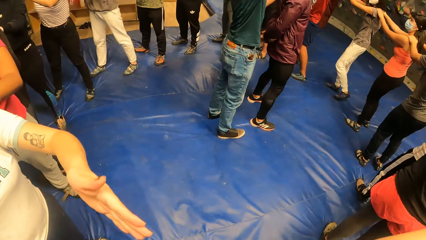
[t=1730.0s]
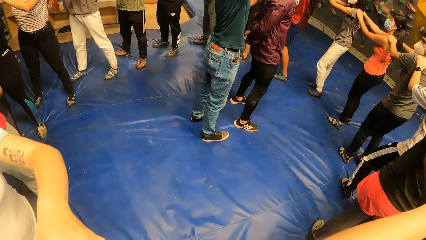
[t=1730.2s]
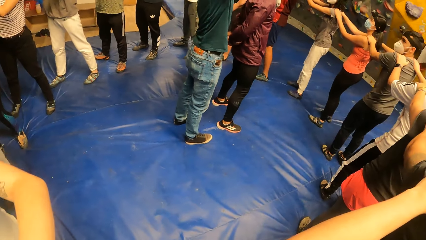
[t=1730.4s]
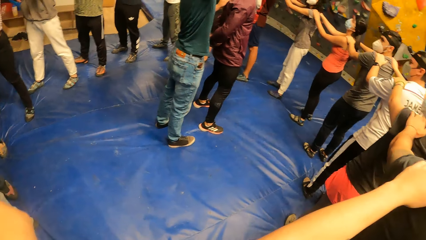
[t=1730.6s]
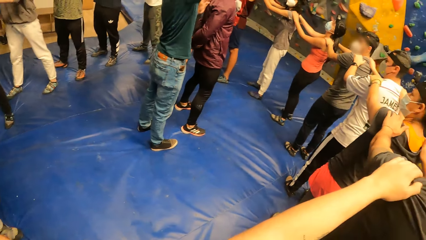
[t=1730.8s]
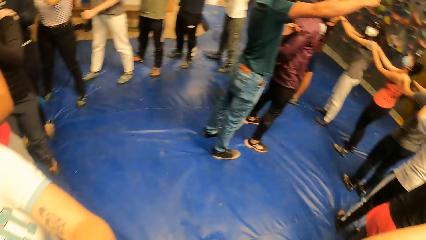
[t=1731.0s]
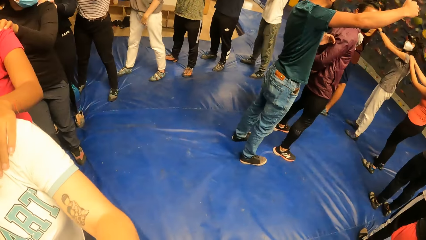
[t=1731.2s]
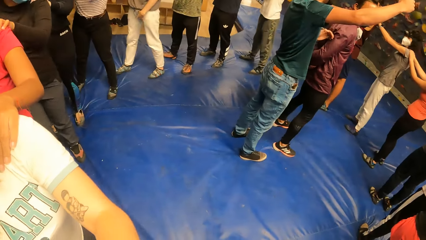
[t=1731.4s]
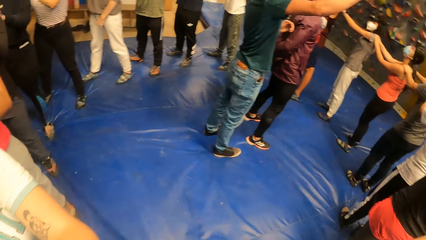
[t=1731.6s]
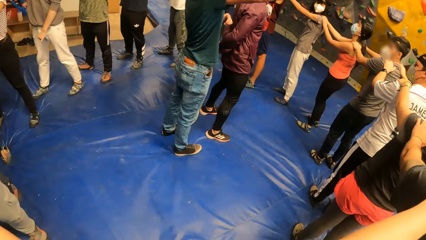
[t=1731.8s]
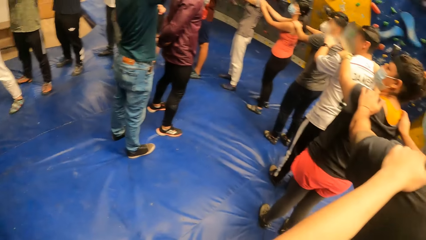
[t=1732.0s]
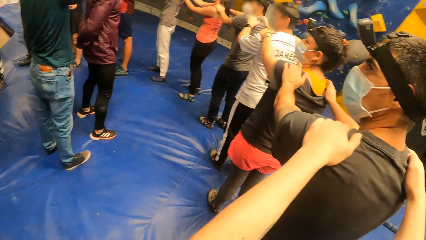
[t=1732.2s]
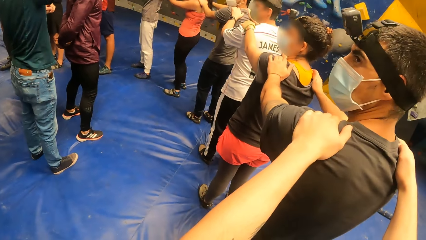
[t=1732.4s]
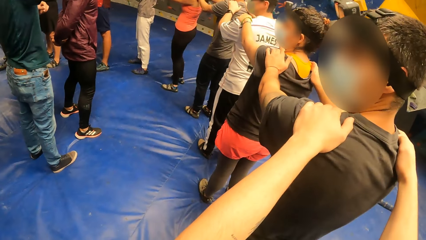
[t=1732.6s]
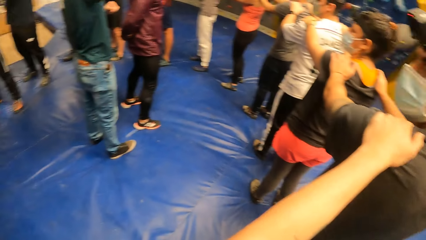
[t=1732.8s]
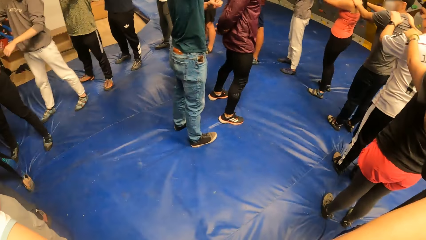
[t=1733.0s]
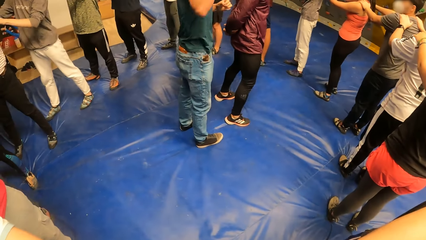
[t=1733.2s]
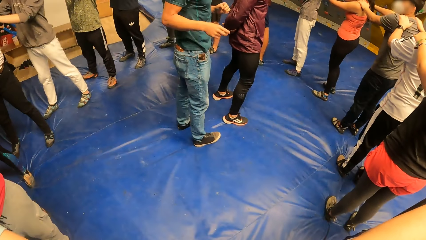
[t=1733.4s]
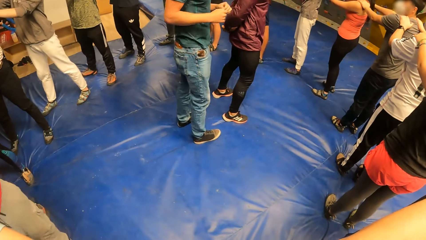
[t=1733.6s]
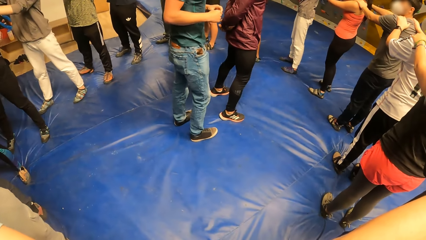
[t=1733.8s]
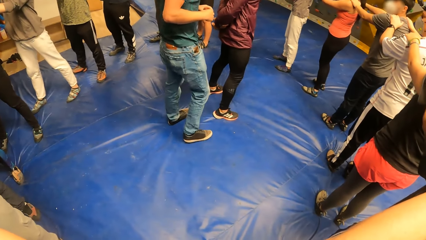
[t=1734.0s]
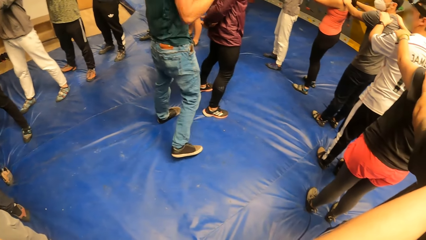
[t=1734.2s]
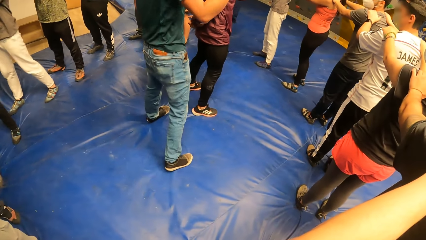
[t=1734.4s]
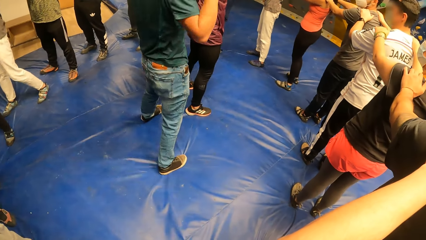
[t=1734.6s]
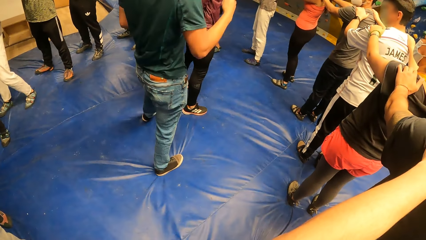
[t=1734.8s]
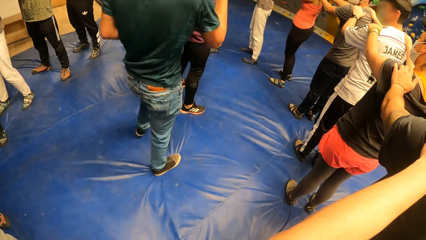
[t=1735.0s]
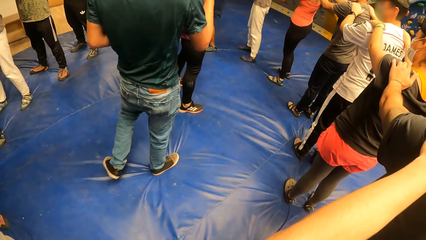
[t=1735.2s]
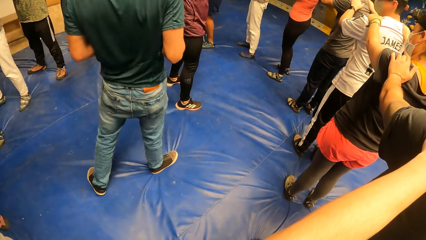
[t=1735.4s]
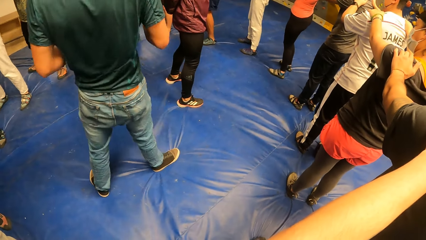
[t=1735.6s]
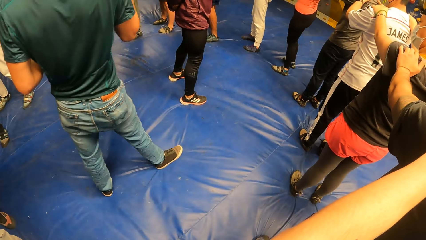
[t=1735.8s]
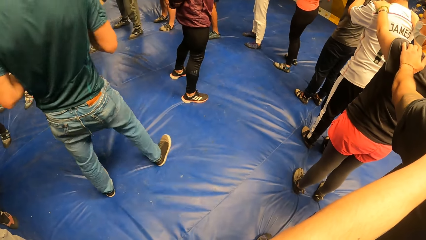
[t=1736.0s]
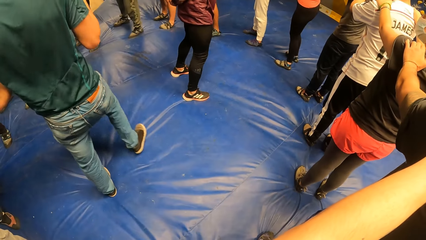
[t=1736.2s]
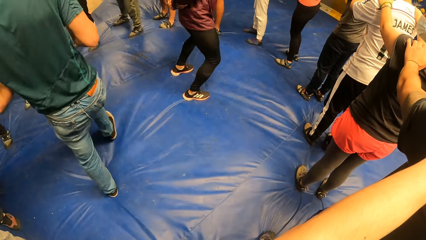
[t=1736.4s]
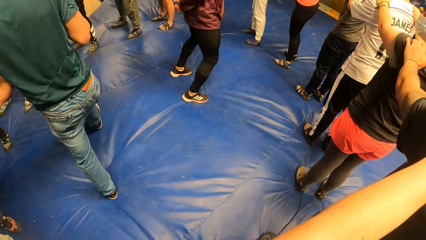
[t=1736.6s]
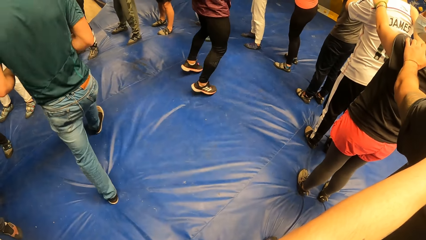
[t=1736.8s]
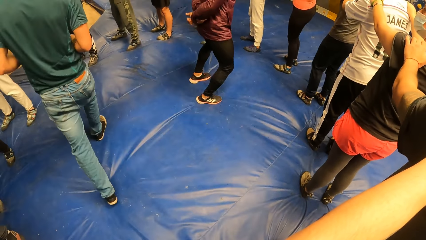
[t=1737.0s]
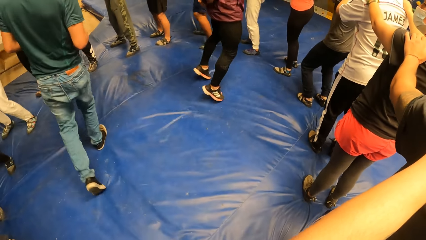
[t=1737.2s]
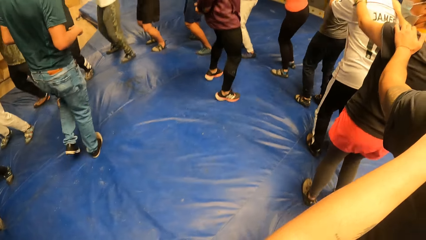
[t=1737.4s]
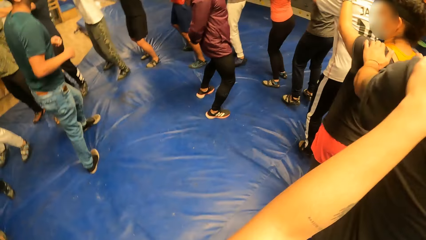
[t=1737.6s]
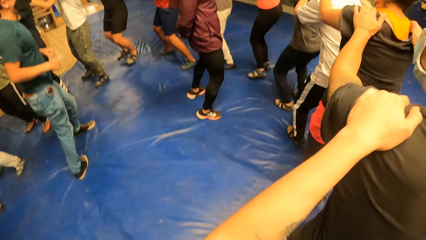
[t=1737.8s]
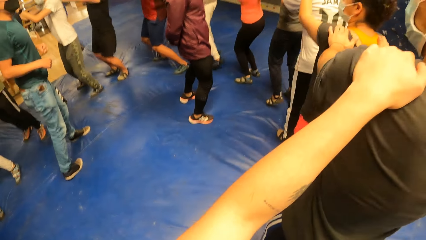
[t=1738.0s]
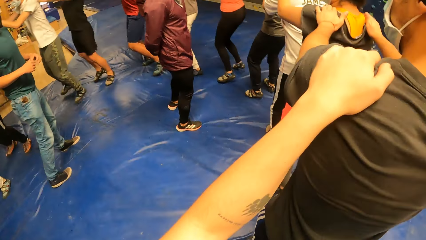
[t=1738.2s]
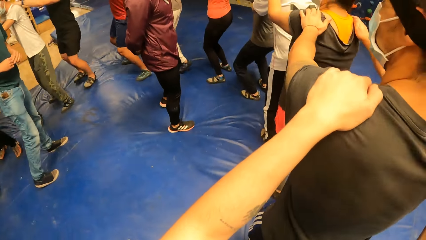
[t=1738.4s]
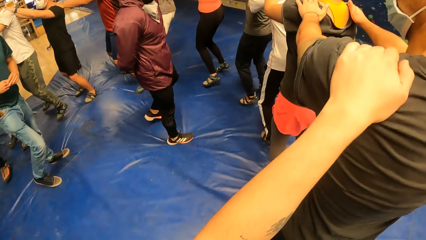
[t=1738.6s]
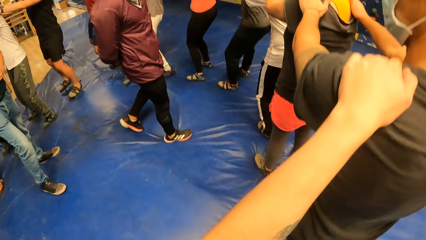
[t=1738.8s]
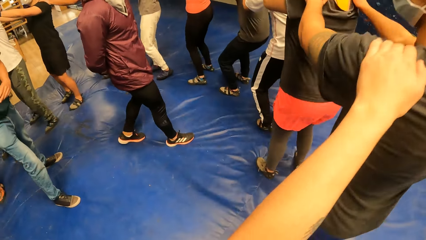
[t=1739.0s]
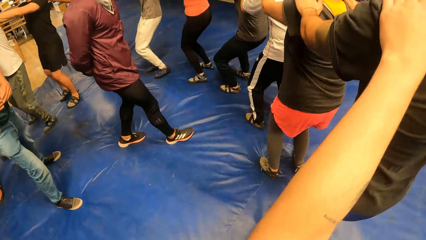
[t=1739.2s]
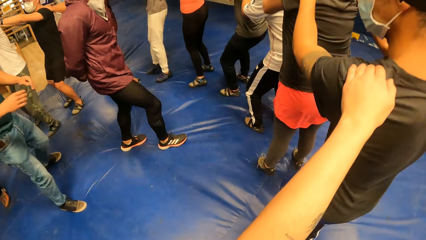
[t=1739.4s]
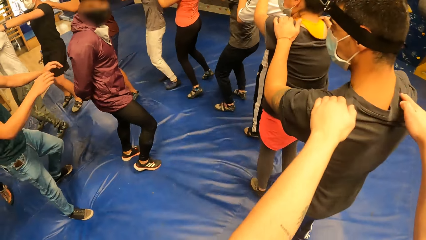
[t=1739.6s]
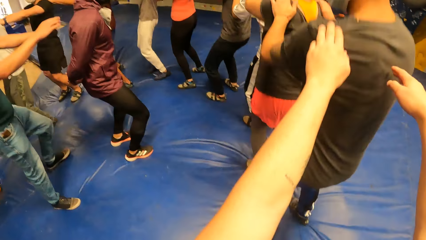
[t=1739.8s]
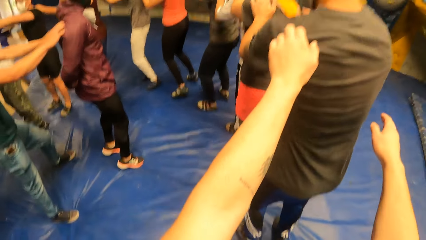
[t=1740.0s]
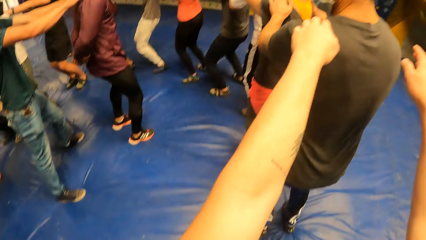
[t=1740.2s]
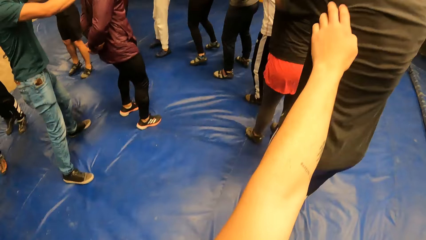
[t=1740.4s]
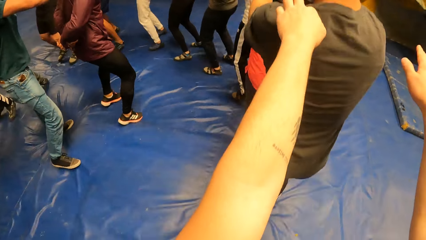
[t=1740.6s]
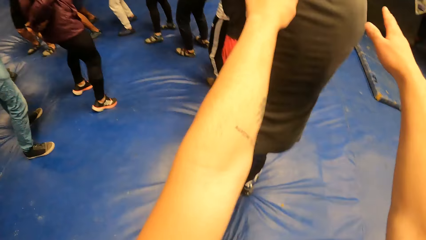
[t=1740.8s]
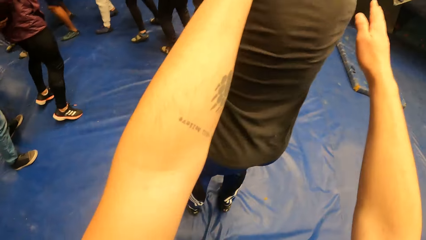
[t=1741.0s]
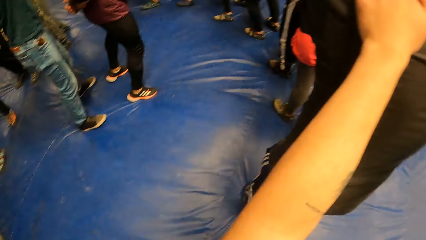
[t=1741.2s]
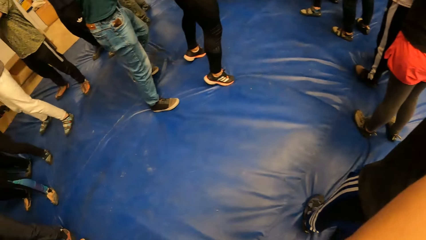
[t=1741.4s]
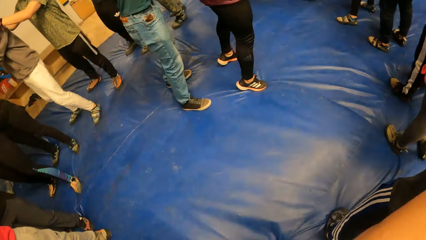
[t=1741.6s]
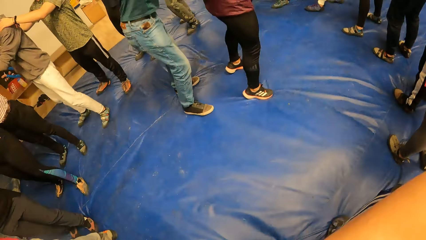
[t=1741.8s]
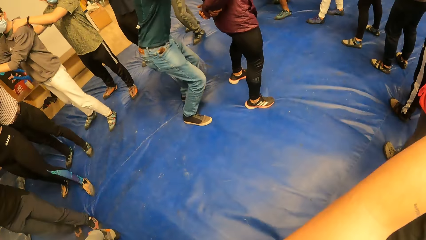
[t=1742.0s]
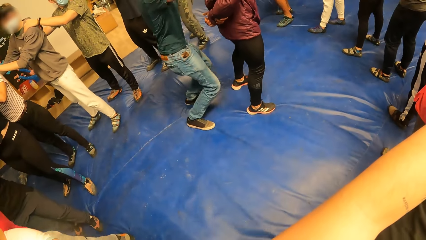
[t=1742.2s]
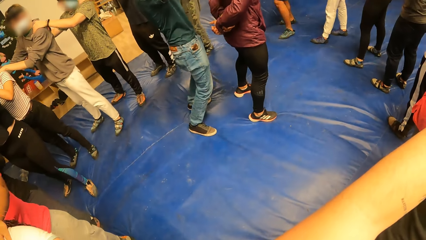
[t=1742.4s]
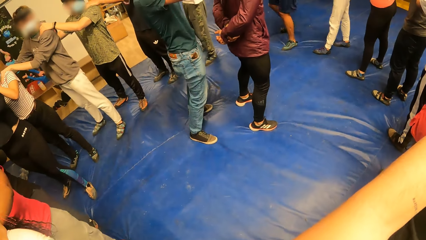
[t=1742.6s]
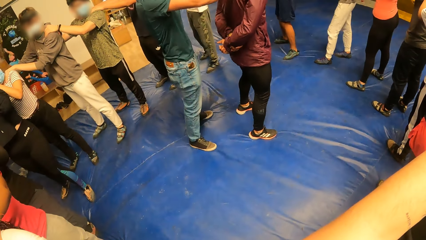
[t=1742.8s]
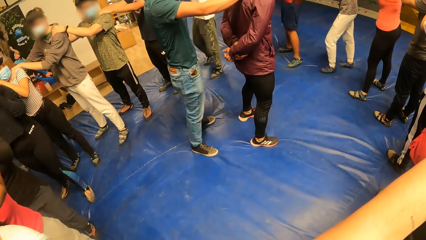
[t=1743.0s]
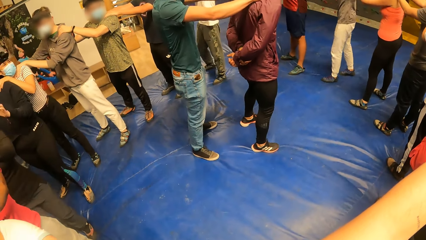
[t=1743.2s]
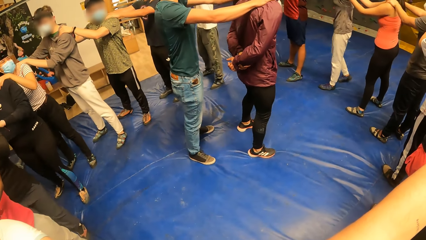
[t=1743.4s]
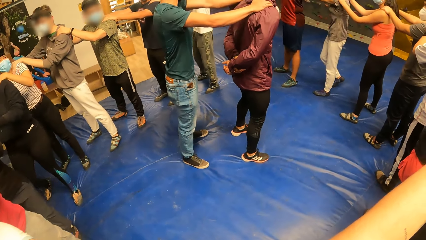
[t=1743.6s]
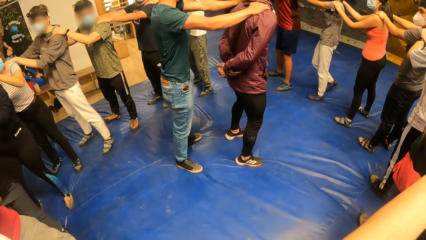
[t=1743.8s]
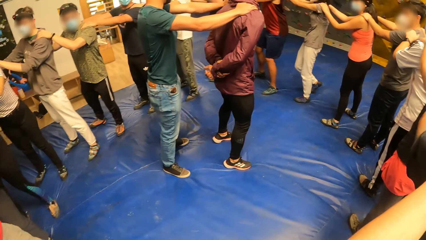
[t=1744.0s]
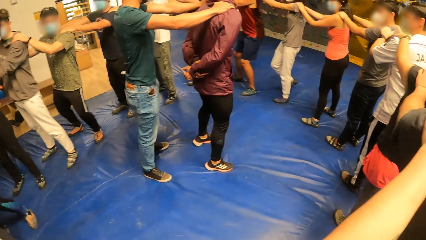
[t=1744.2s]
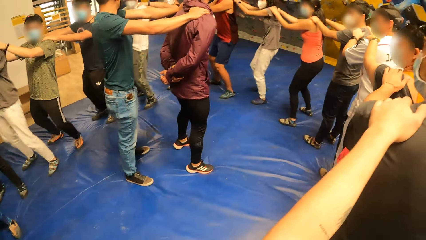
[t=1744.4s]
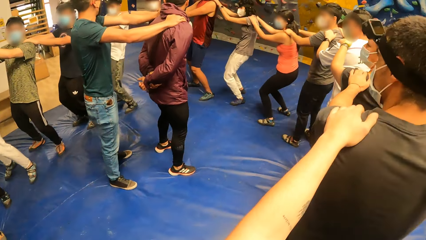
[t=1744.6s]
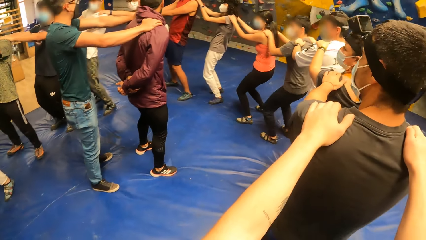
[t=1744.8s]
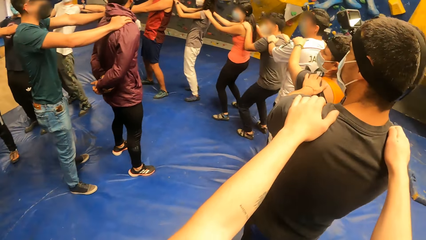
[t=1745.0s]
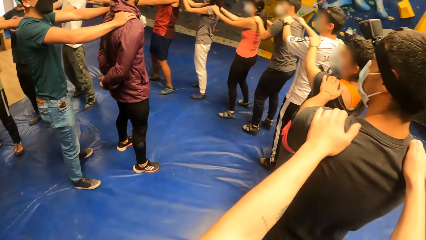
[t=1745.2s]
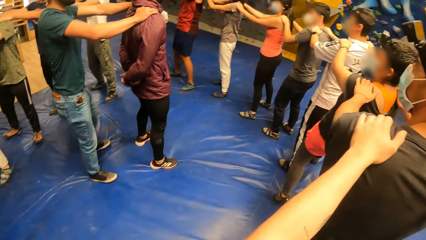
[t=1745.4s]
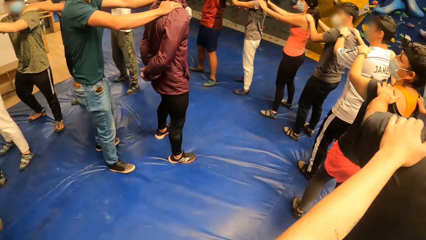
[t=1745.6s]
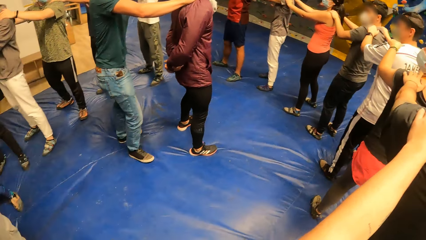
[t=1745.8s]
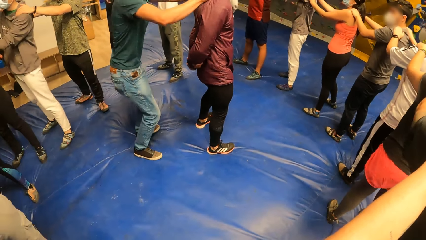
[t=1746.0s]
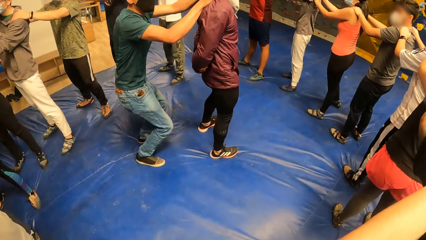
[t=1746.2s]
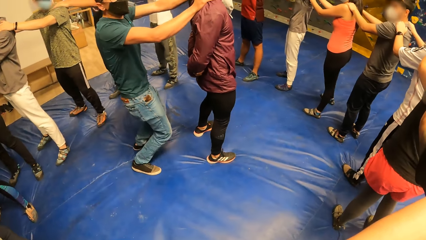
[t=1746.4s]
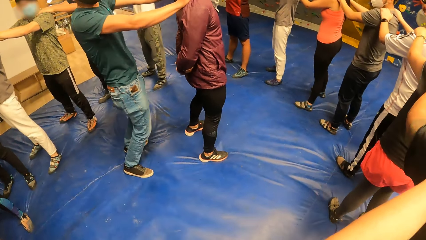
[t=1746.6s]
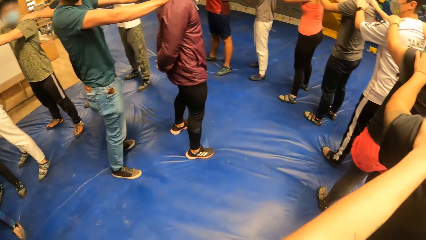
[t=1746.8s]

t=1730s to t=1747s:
The camera wearer turns around the room. A man walks around the room. The camera wearer looks at another man as he explains something. Another man jumps on the exercise mat. The camera wearer jumps on the exercise mat. The first man jumps on the exercise mat. The camera wearer jumps on the exercise mat.
